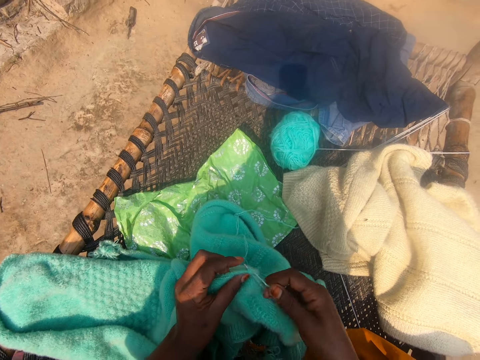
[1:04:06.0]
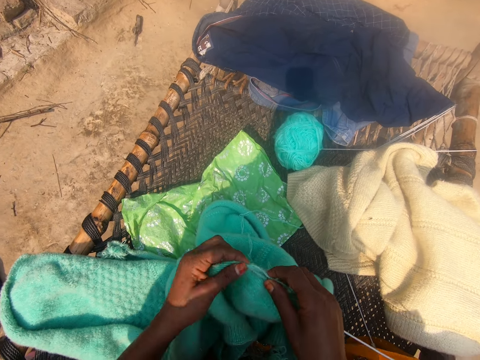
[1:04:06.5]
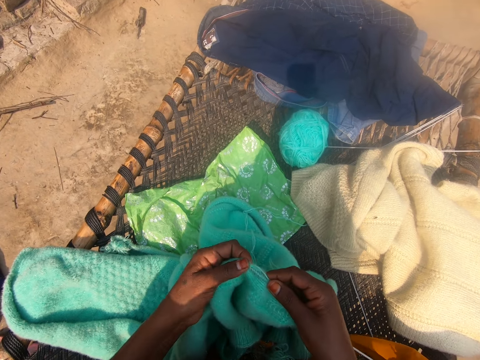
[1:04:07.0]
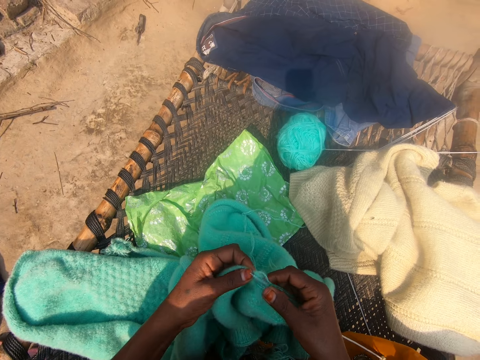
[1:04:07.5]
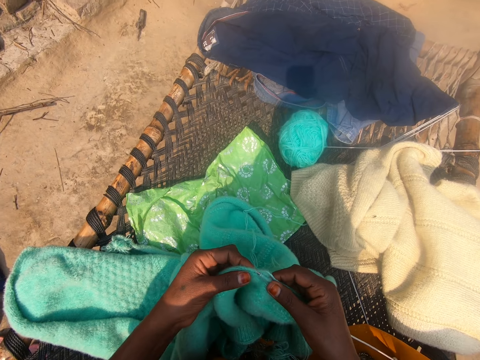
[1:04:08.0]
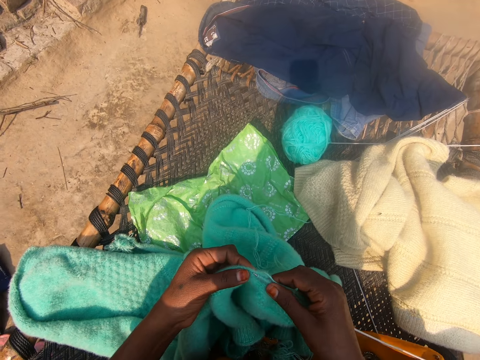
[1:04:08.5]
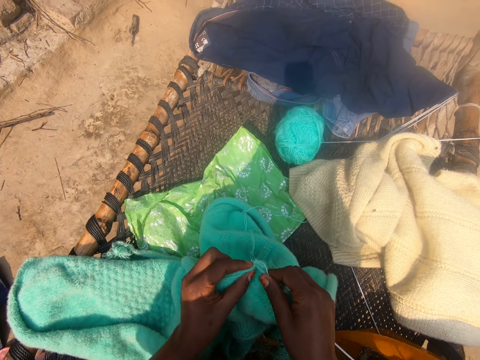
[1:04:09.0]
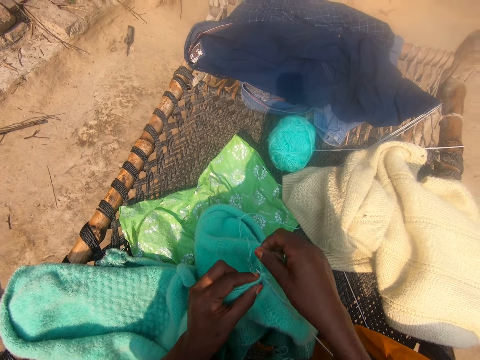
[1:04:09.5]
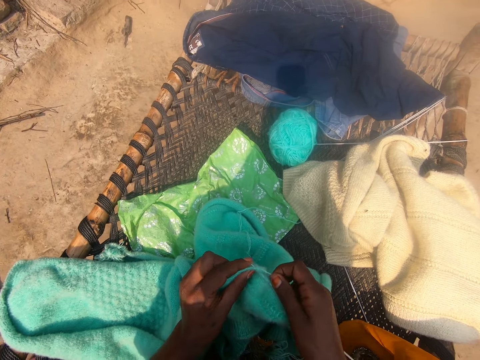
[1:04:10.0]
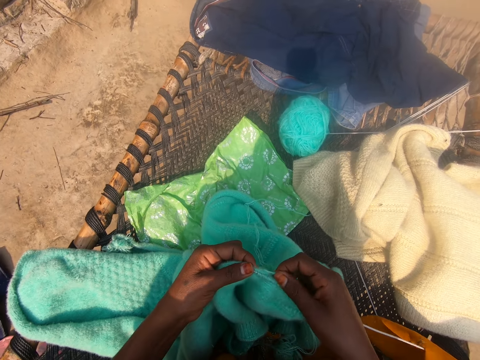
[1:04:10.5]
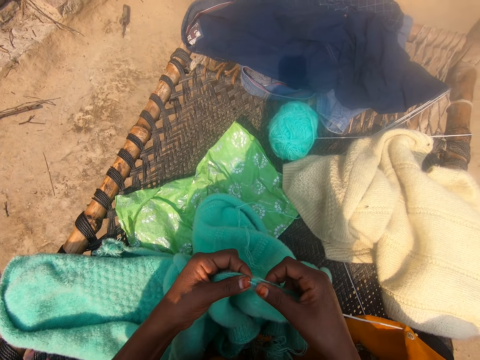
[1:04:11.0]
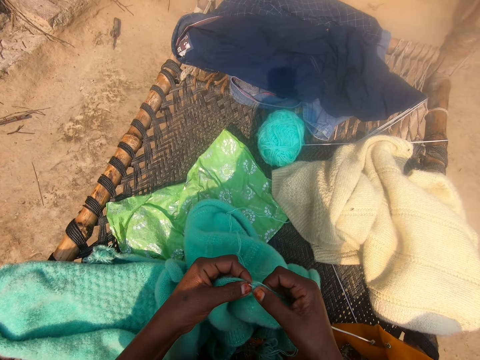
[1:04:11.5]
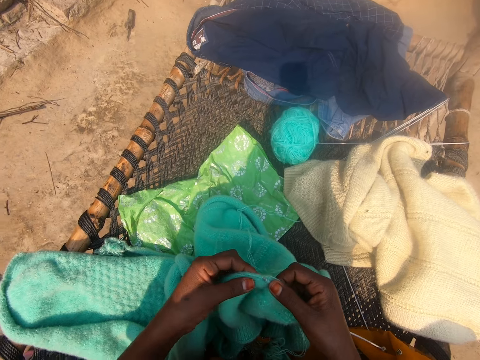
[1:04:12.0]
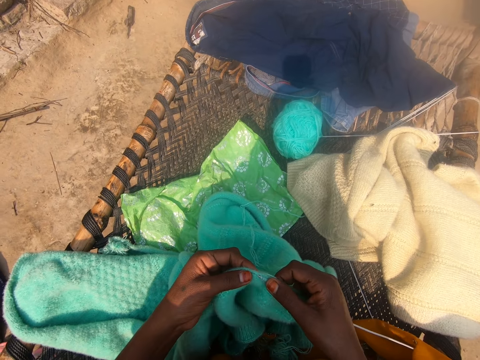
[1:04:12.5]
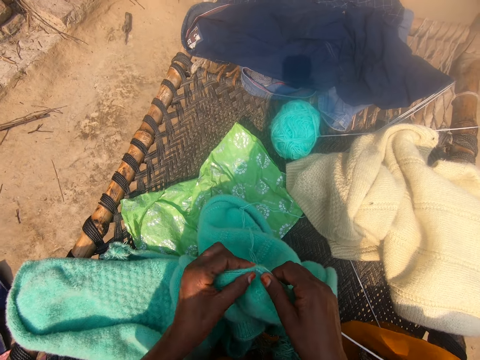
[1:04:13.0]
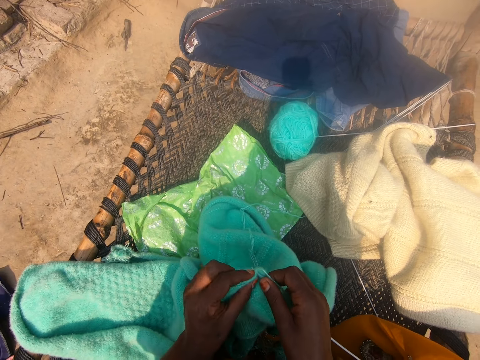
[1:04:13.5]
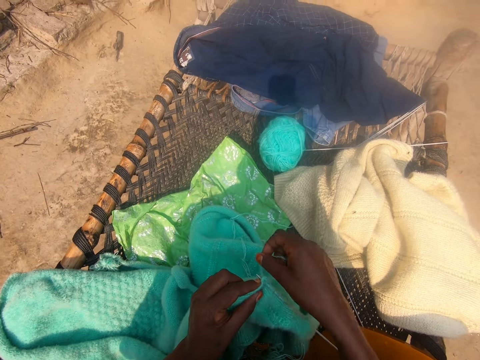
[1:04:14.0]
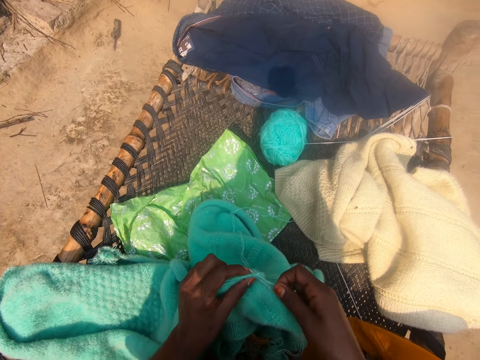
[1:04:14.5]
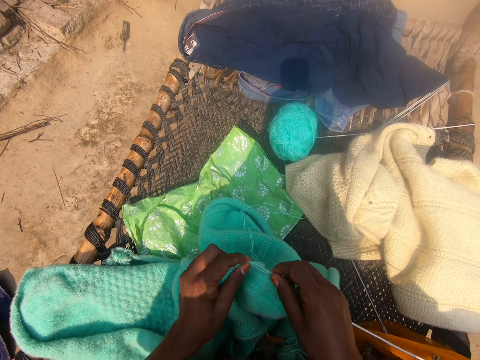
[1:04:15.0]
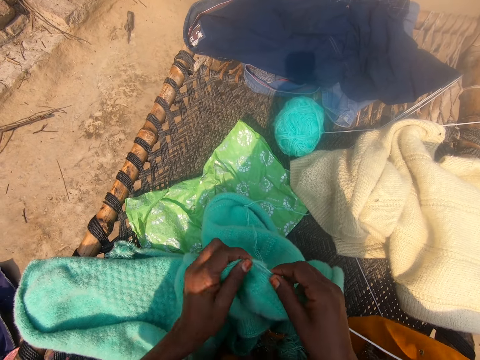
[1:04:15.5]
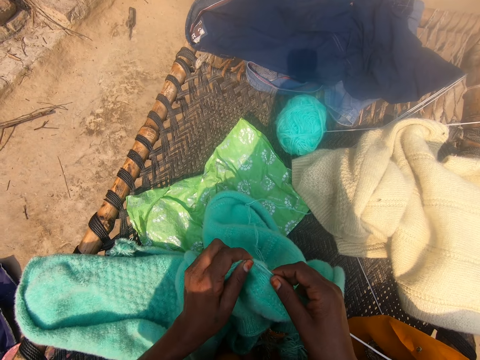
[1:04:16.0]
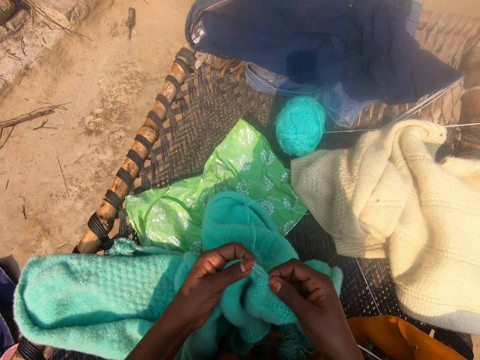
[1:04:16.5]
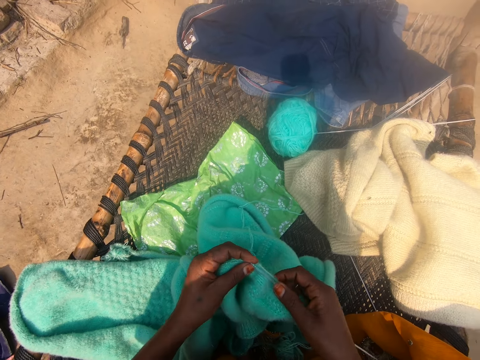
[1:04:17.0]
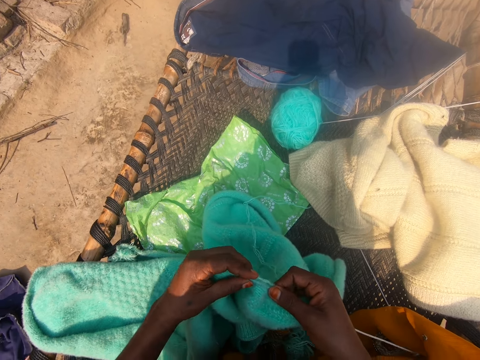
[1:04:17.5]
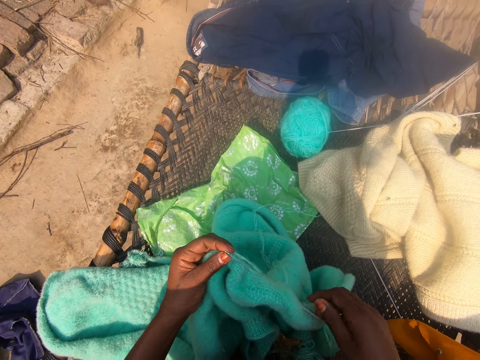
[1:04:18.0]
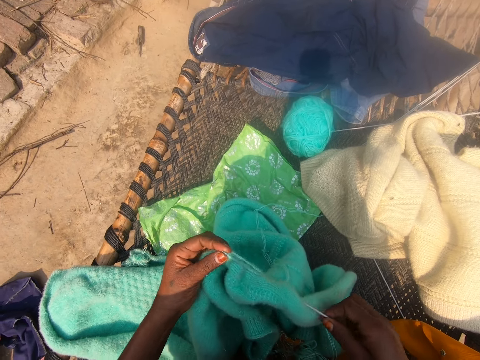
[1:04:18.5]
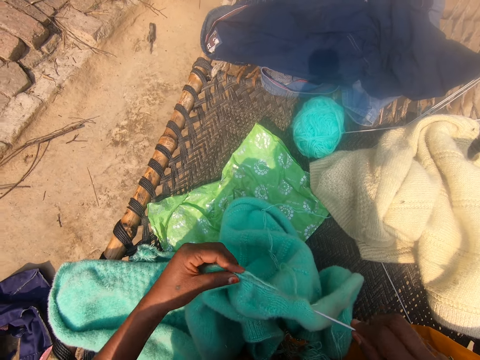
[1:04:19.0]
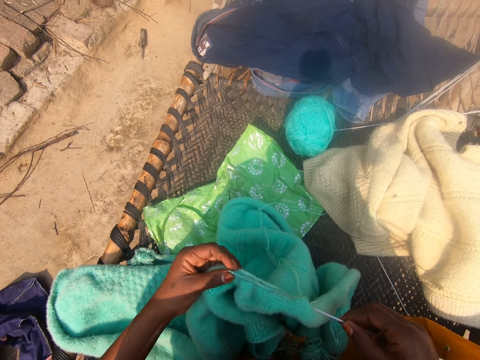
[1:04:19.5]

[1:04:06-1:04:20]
The camera wearer adjusts the knitting needle in the knitted wool with her hand.

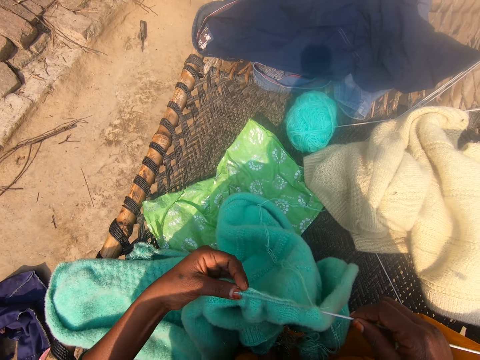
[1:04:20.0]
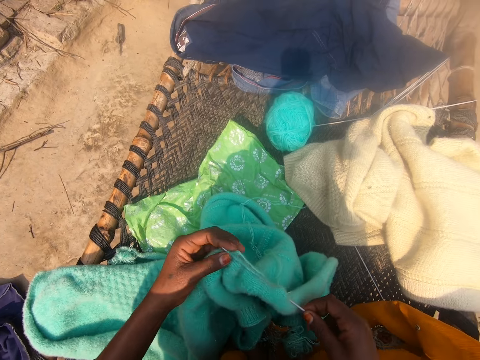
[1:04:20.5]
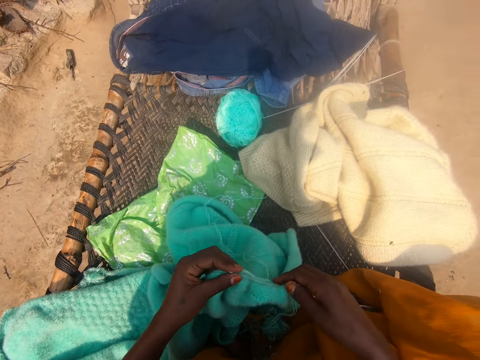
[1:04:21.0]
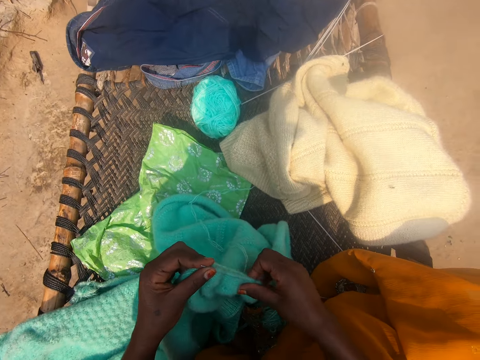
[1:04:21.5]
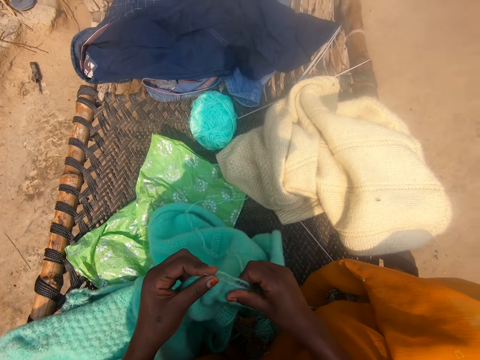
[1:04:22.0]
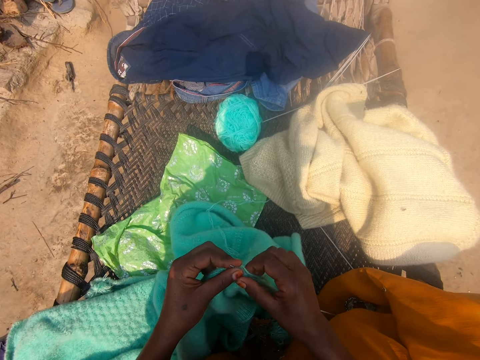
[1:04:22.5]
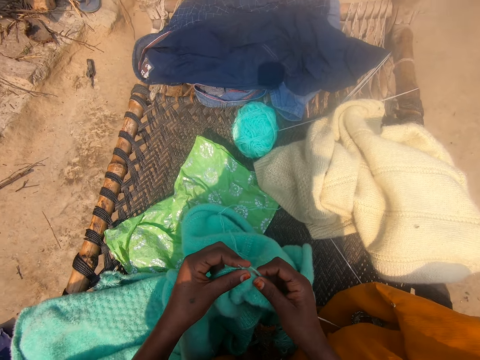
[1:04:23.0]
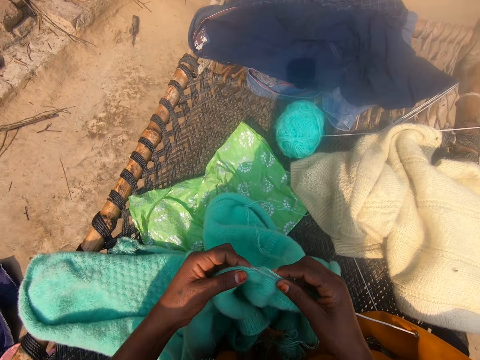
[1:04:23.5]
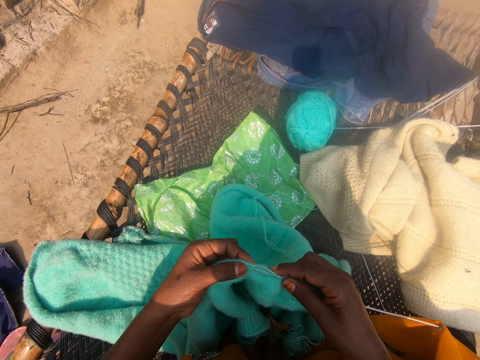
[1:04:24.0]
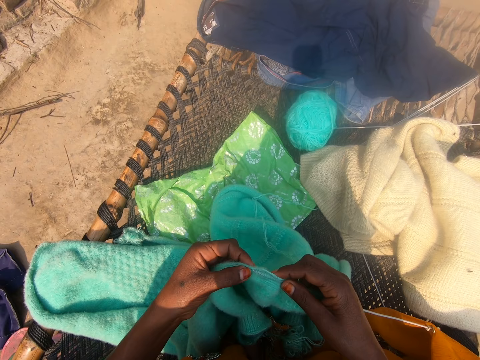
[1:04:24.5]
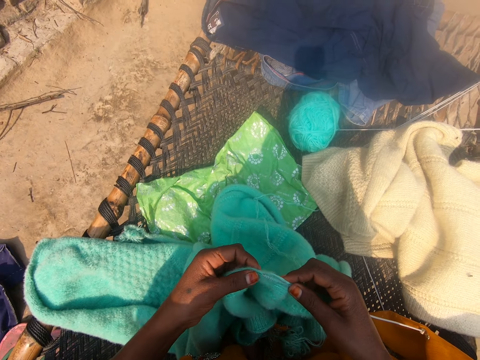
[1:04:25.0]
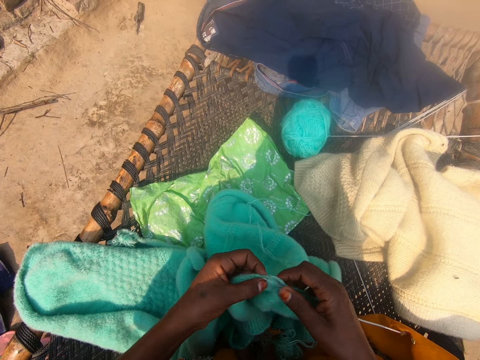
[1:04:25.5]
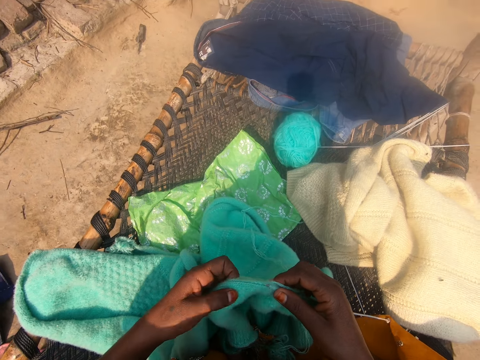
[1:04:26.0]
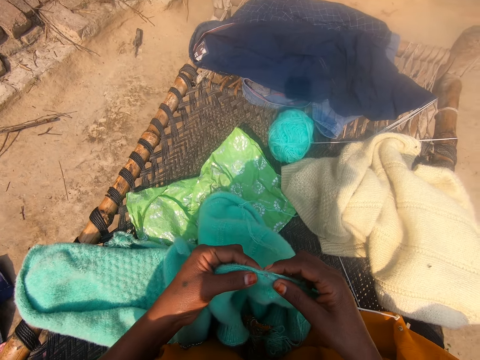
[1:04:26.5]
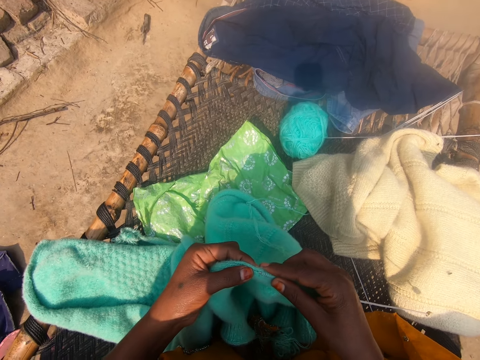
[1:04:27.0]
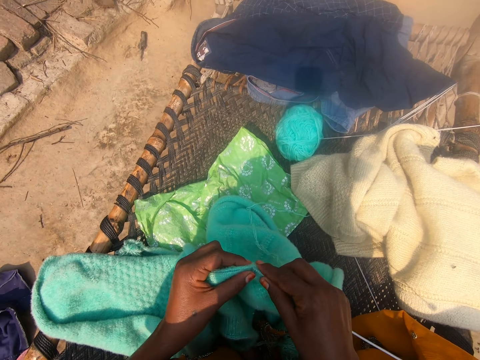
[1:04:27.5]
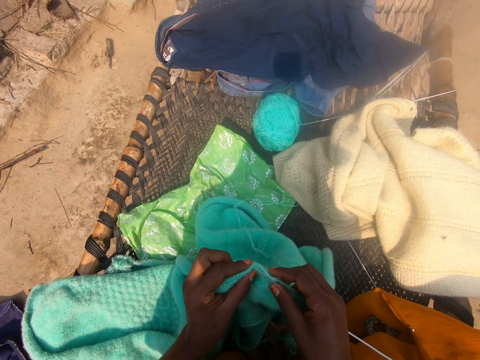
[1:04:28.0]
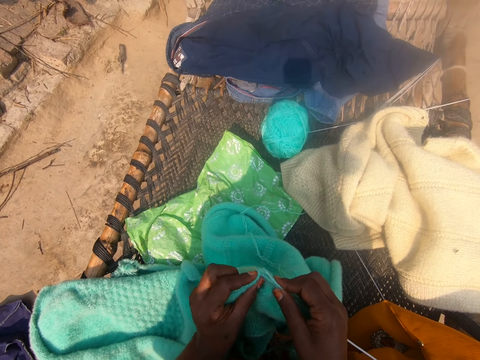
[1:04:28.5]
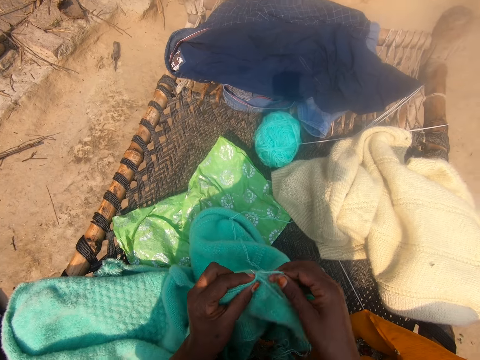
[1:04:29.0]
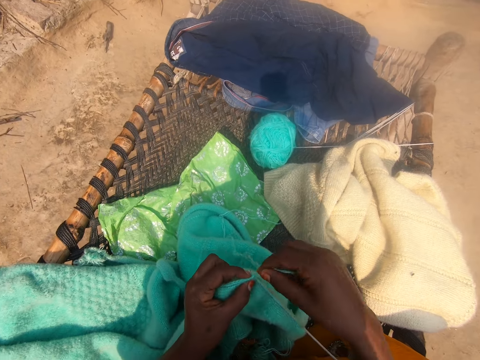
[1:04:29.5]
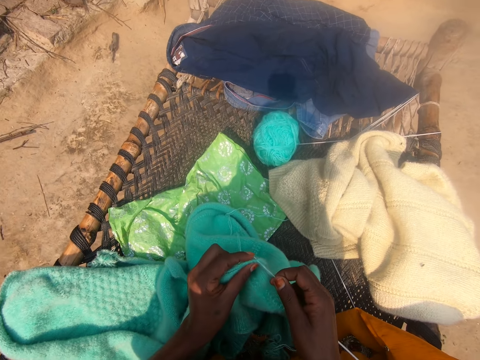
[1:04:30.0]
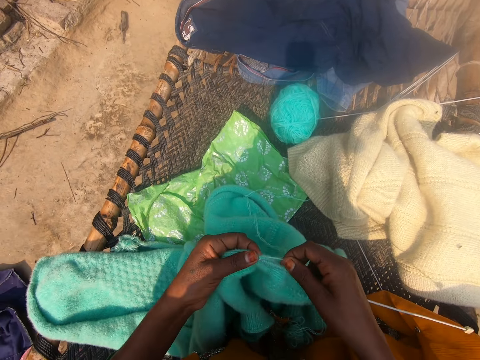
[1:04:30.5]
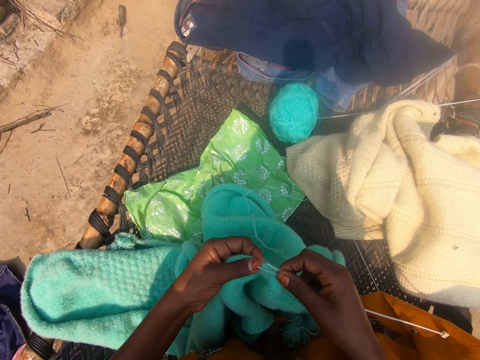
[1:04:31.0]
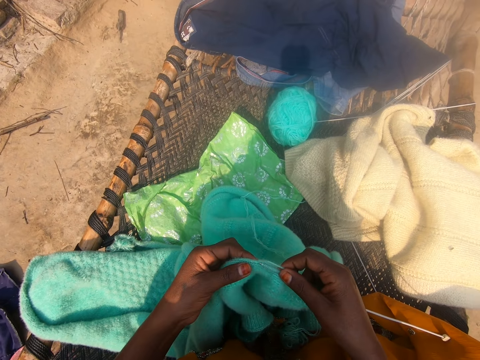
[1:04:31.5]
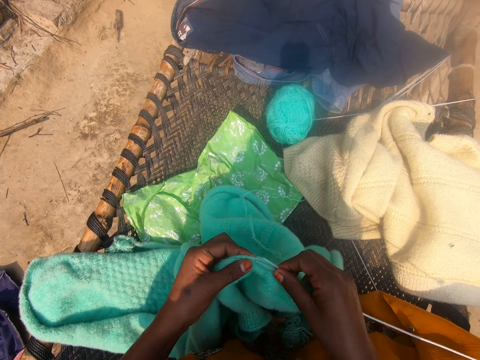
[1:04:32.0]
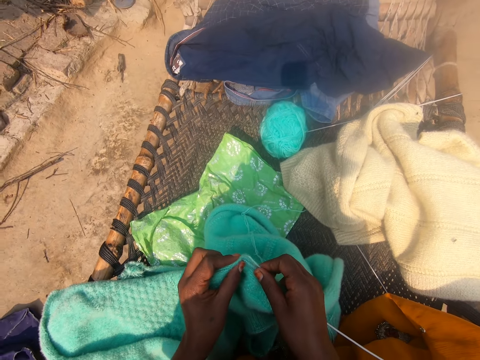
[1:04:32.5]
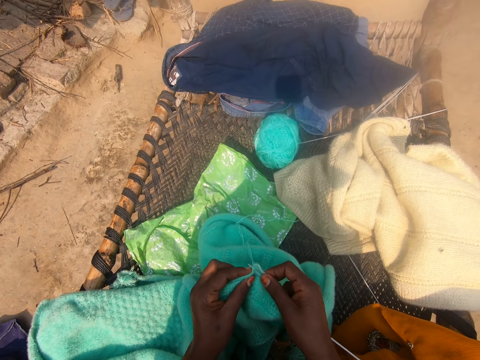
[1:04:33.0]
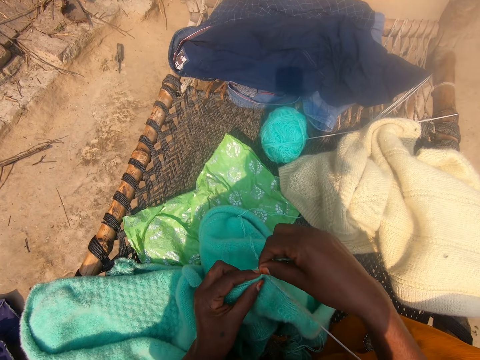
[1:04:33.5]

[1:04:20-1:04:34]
The camera wearer pulls the knitted wool towards her right hand. She knits the wool with the knitting needle.
